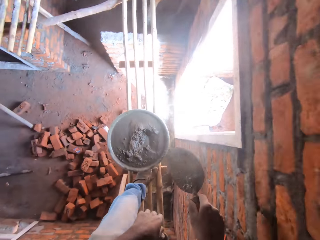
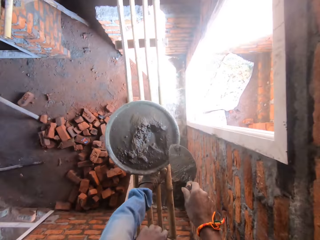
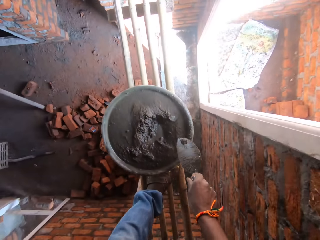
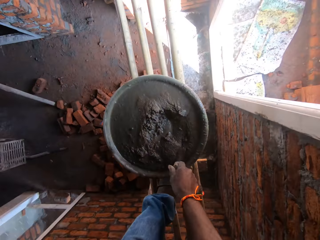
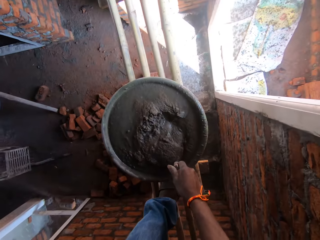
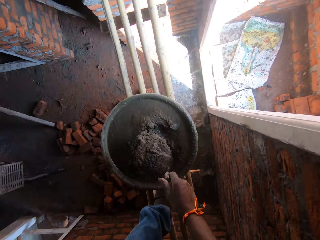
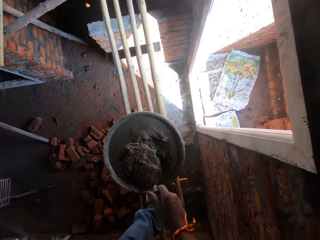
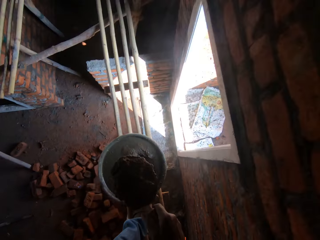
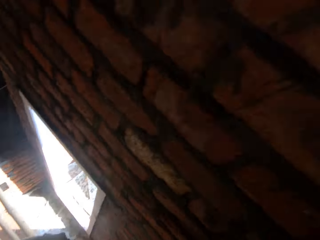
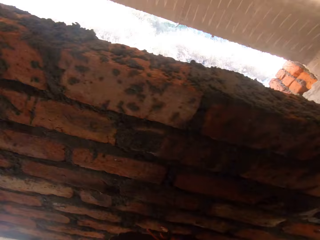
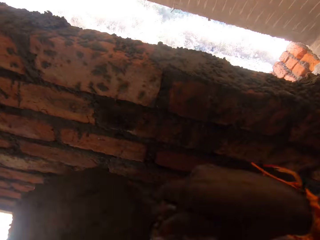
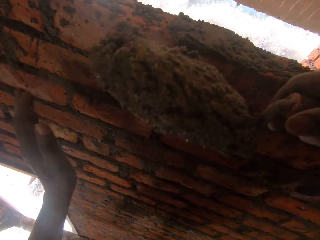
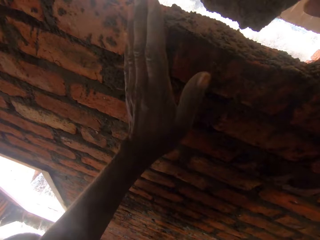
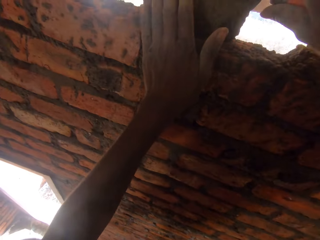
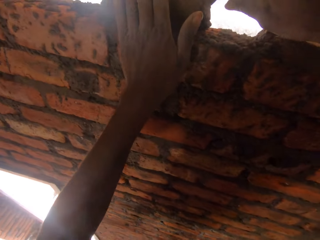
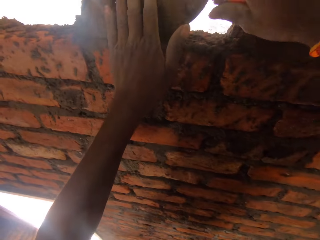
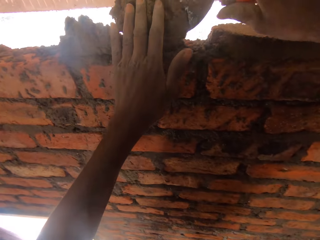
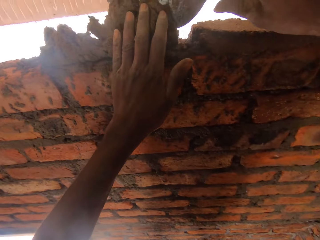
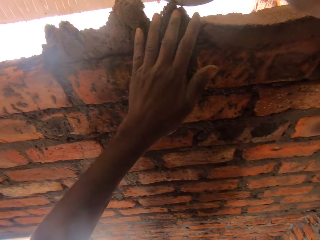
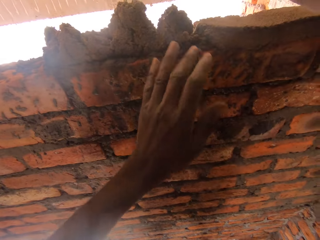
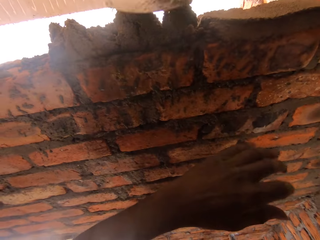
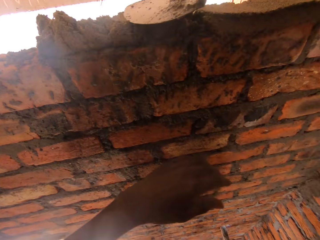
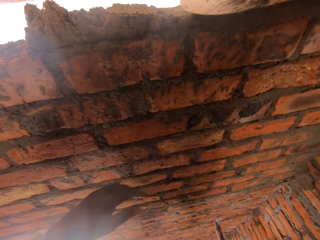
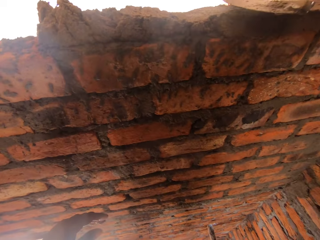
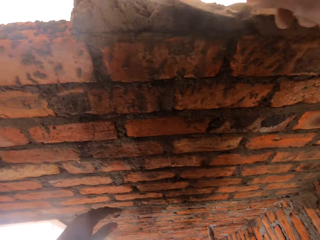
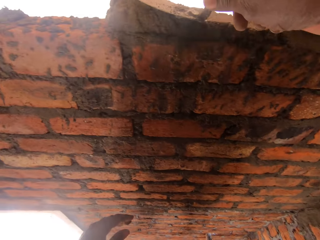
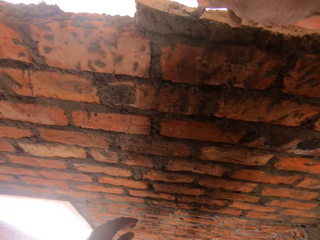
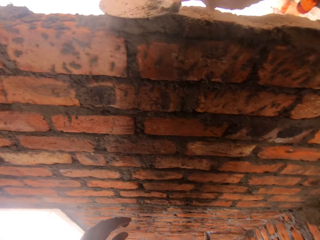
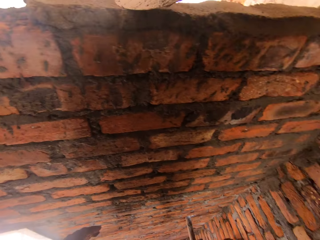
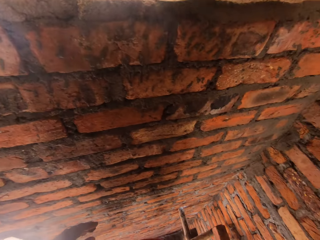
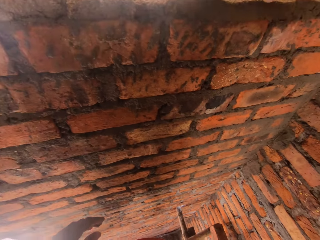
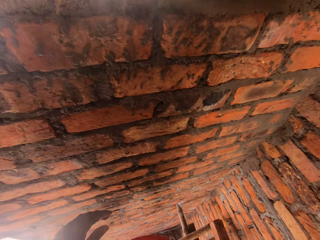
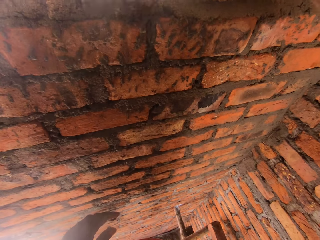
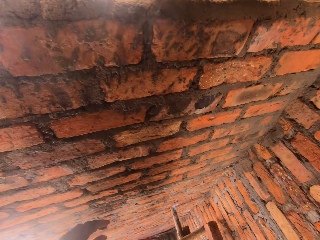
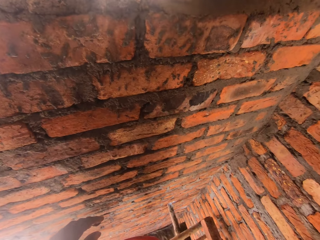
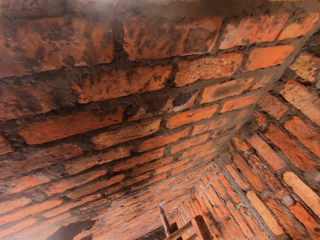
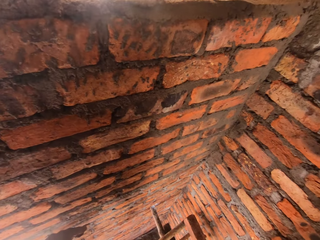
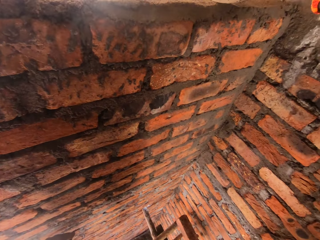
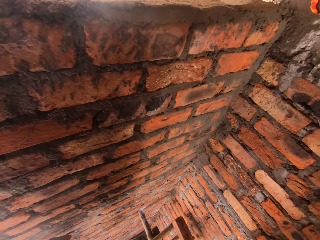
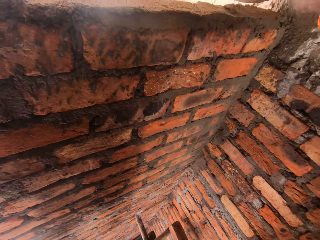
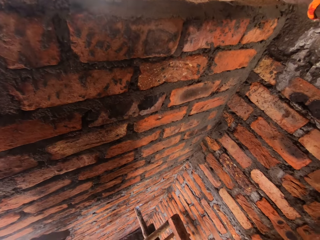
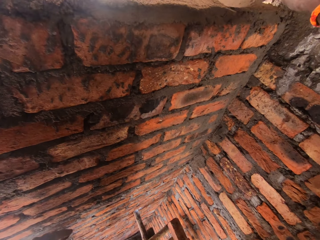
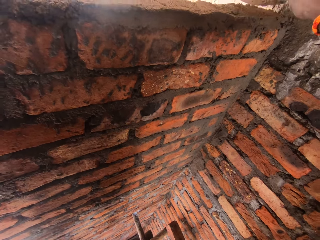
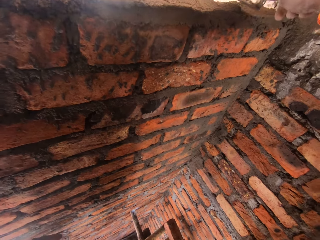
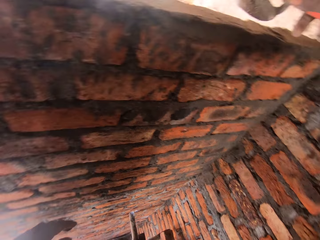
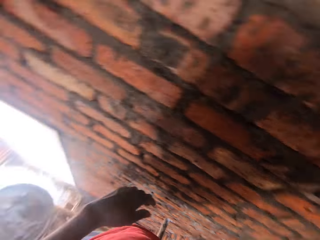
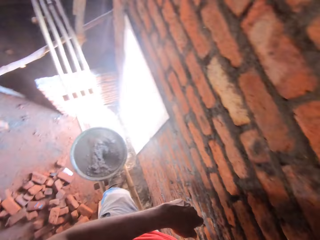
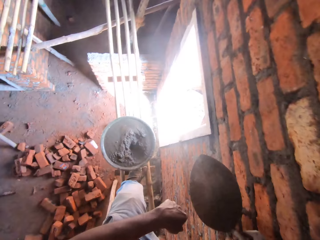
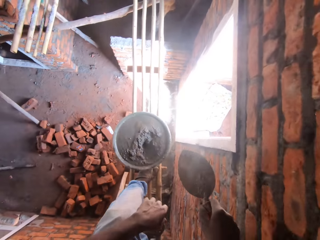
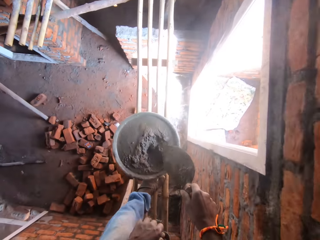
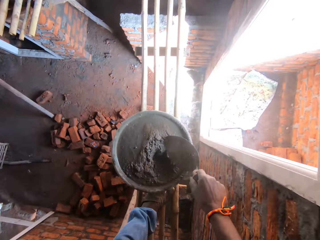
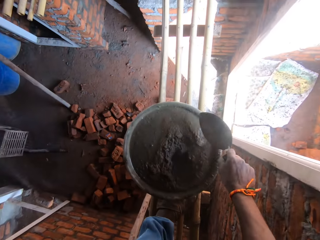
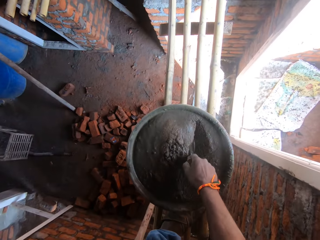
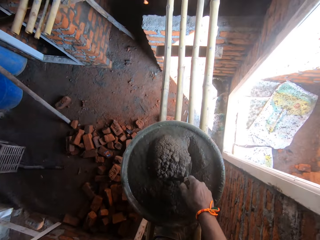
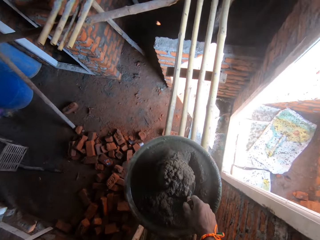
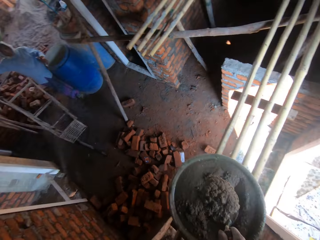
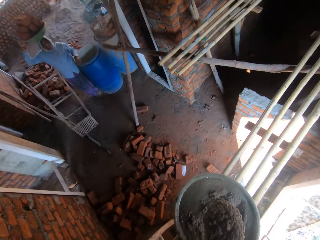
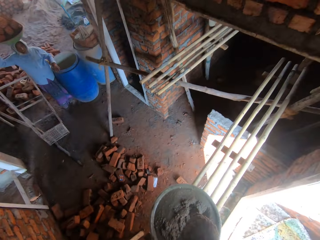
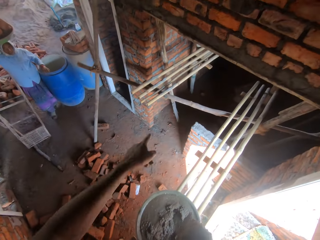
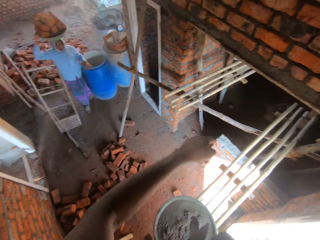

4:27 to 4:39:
The camera wearer turns left, bends down, and scoops concrete. They turn right. They apply concrete on the wall. They turn left, bend down, and scoop concrete.

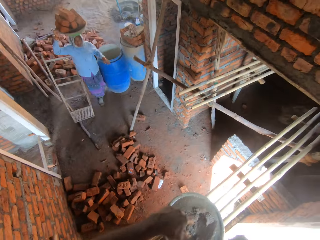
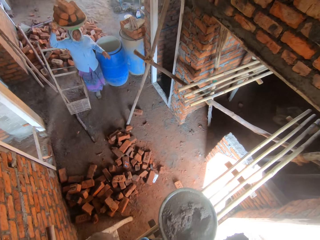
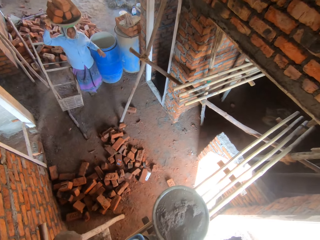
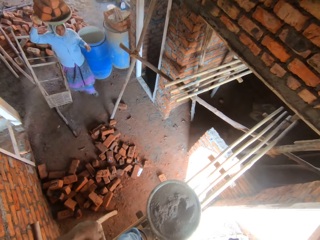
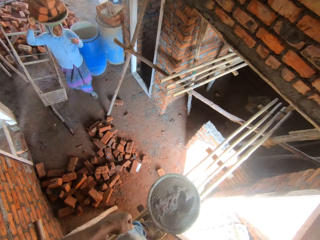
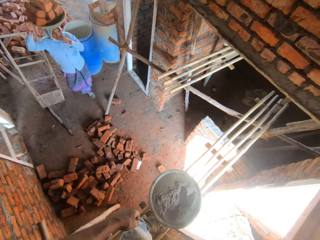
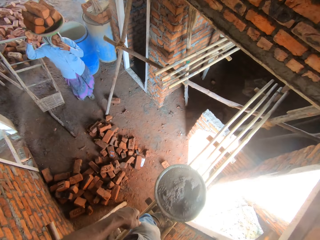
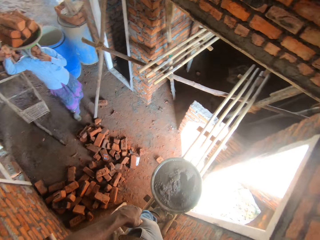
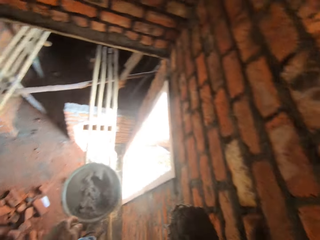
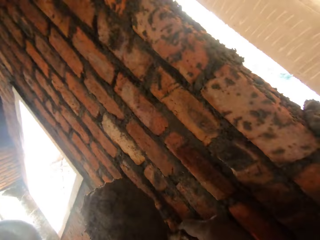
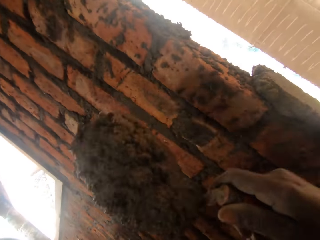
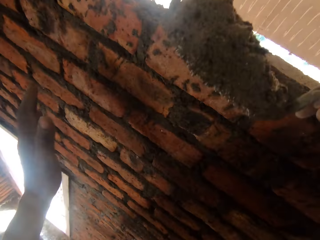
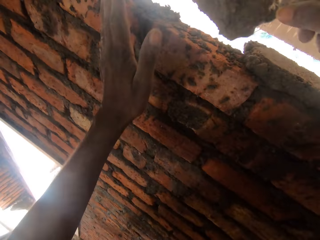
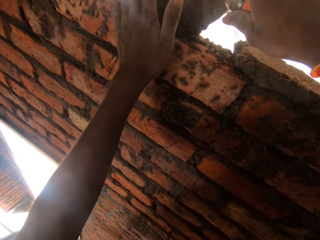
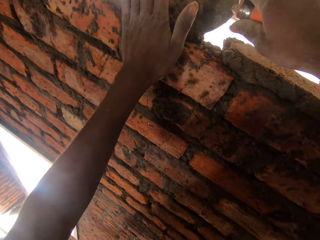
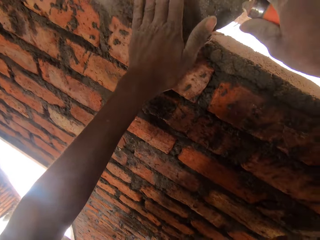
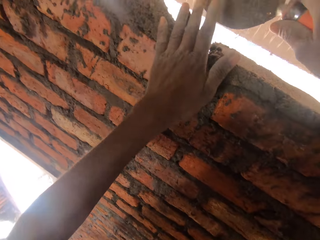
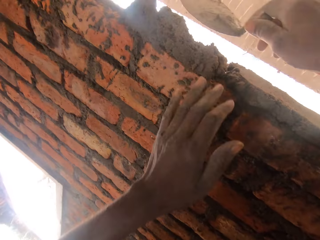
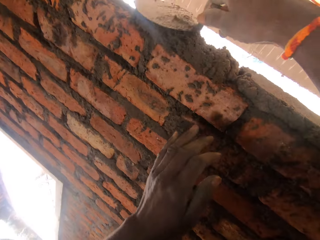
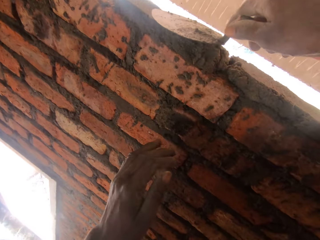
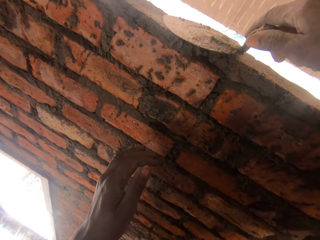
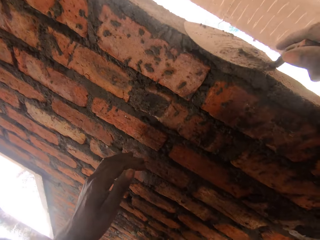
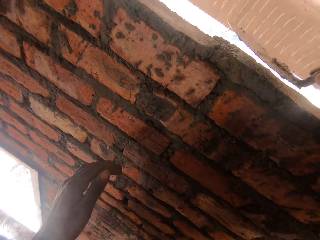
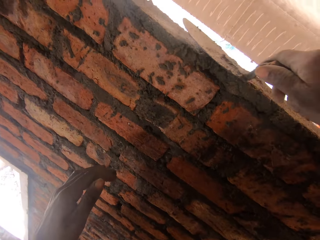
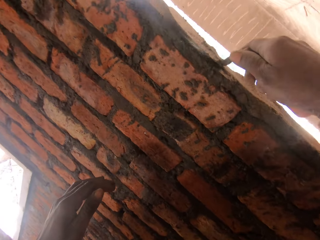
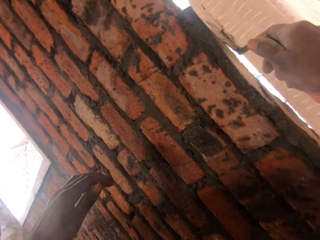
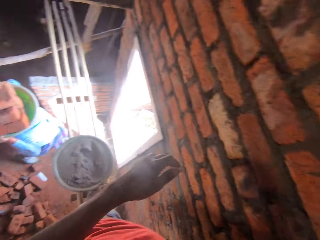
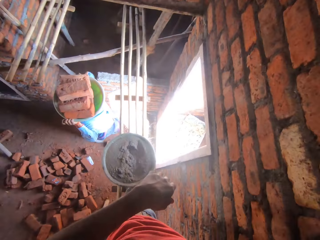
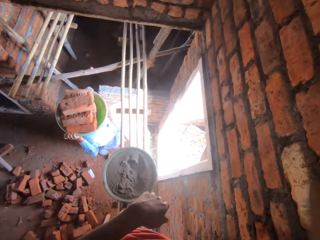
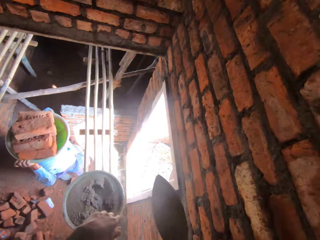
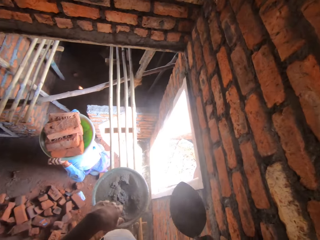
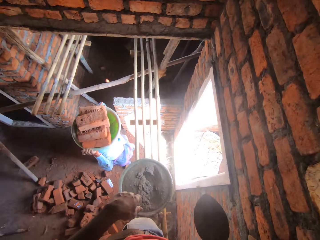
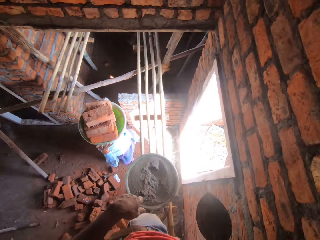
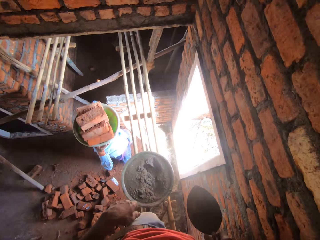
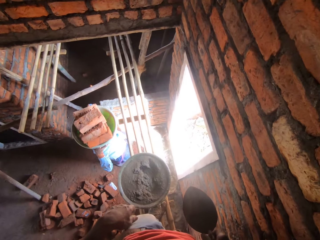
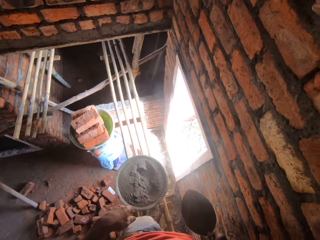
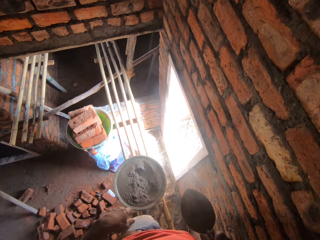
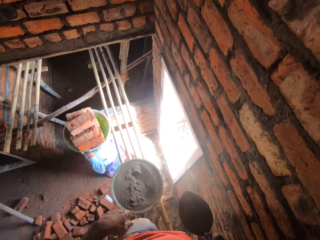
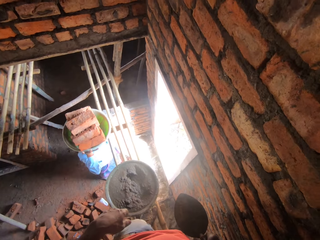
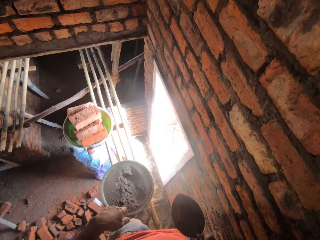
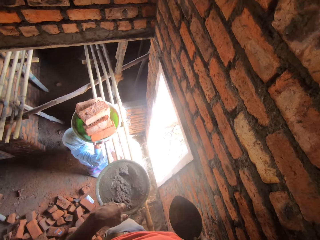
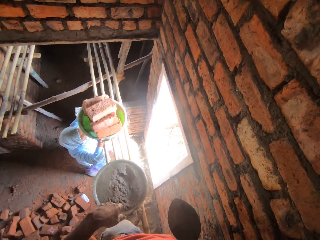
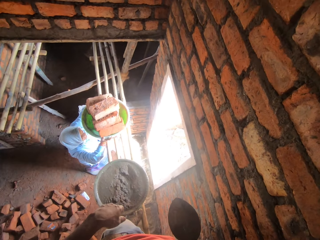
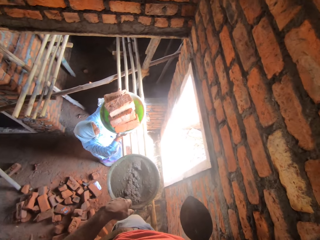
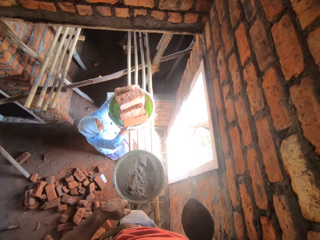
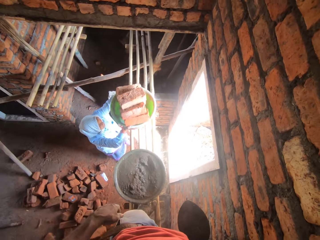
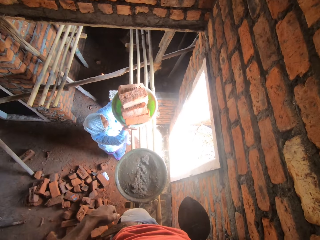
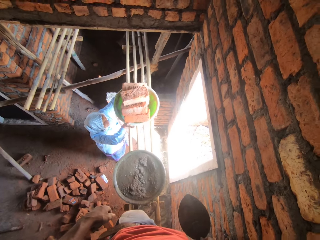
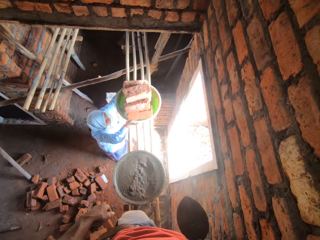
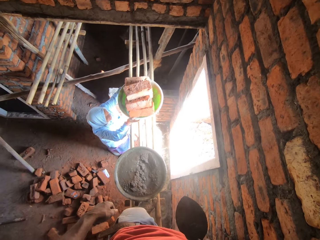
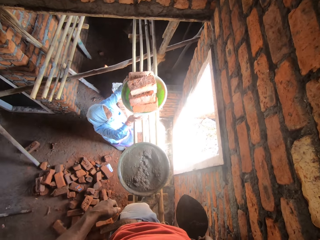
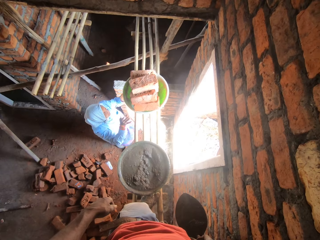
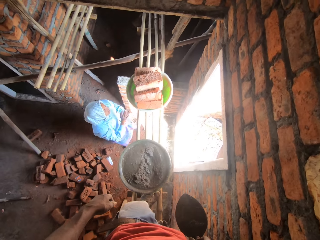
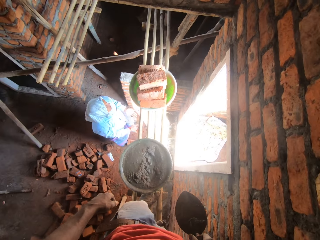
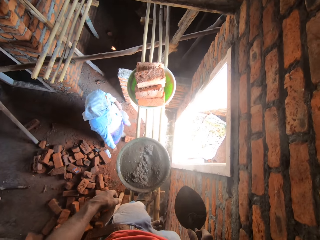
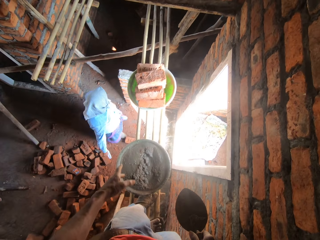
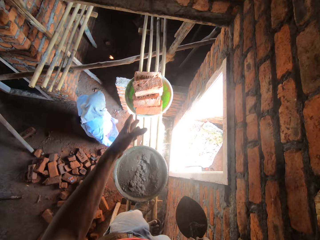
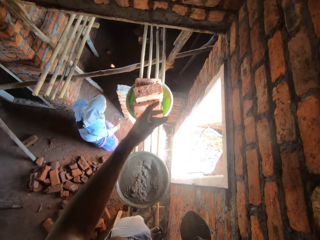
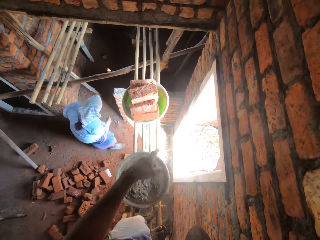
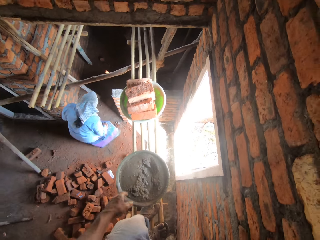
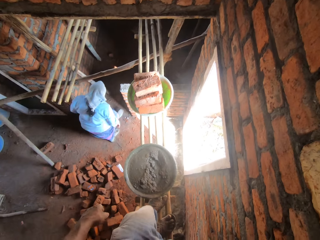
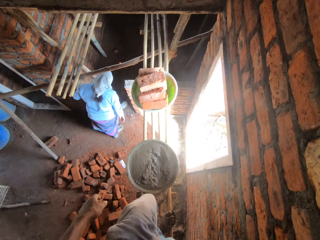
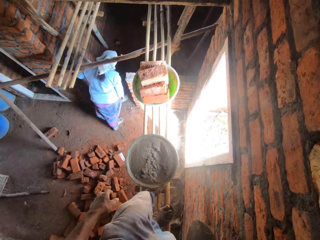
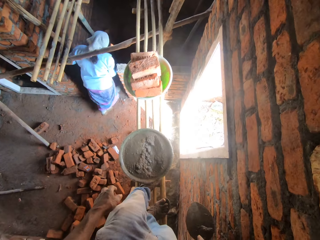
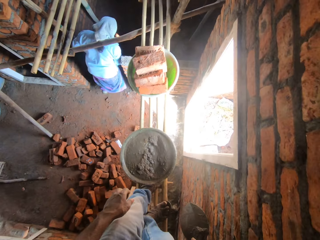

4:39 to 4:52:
The camera wearer converses with a woman. The woman carries bricks with a basin on her head. The camera wearer looks around and turns right. He applies concrete on the wall. He turns left. He speaks to another woman. A lady puts the basin of bricks on the surface. The camera wearer moves his hand.
